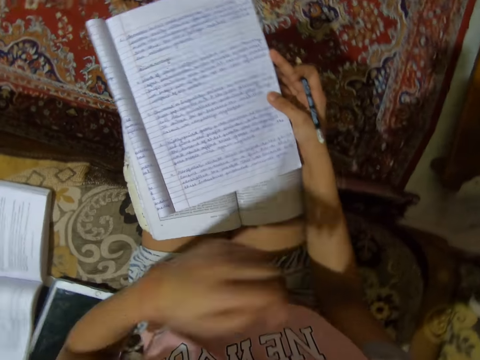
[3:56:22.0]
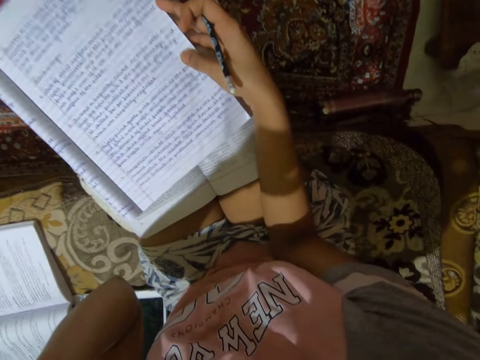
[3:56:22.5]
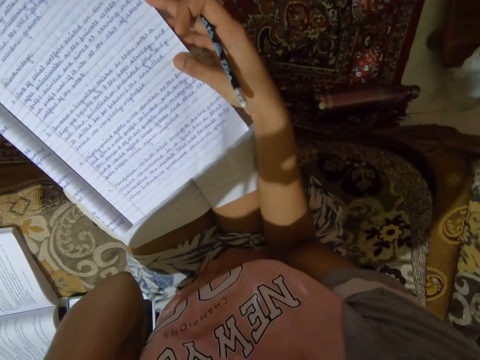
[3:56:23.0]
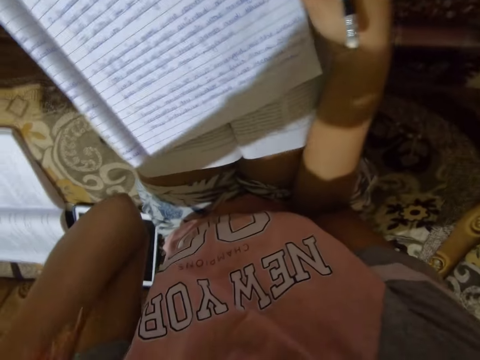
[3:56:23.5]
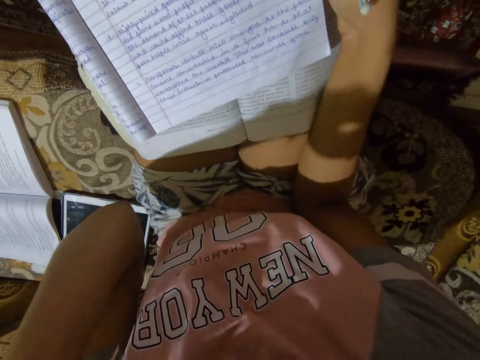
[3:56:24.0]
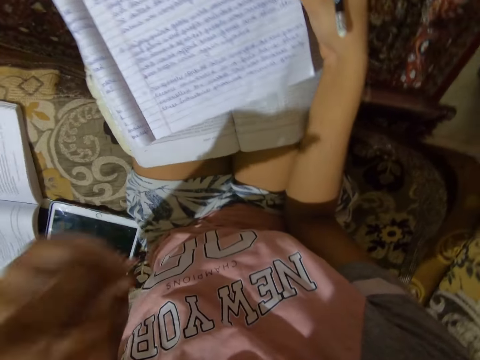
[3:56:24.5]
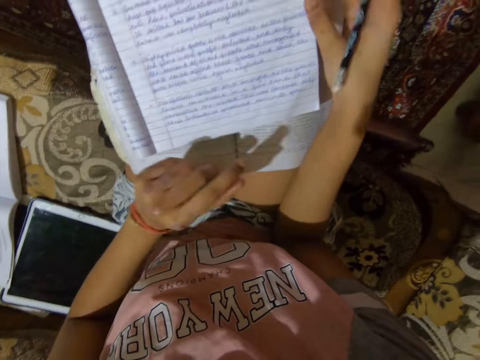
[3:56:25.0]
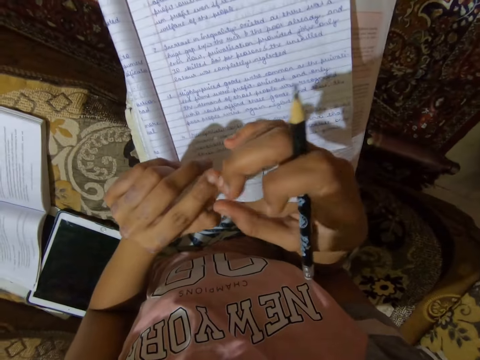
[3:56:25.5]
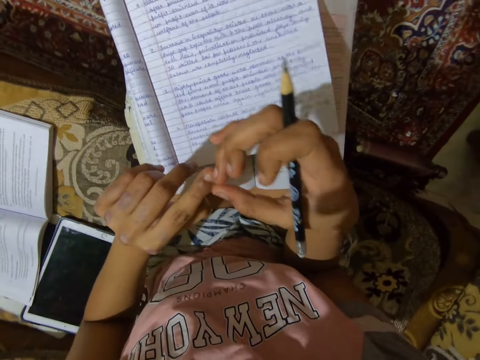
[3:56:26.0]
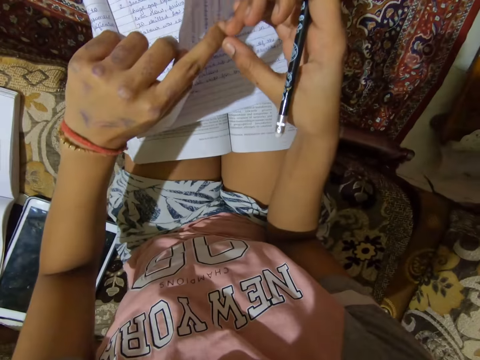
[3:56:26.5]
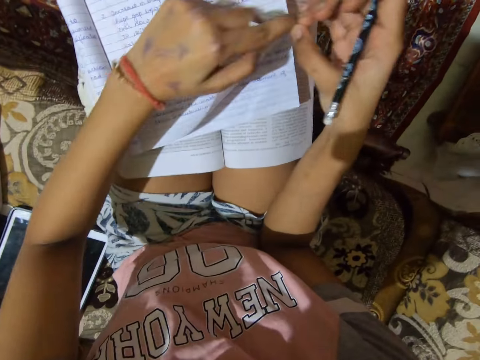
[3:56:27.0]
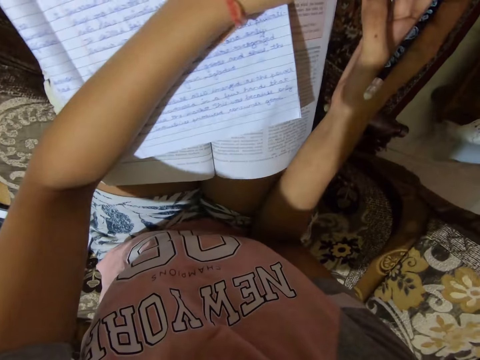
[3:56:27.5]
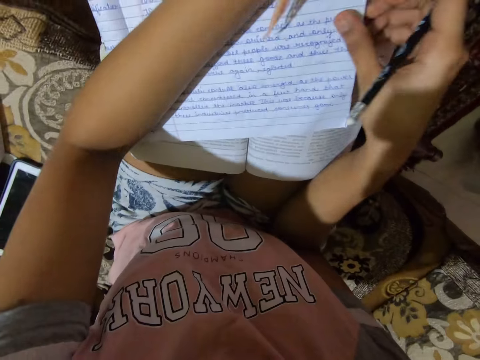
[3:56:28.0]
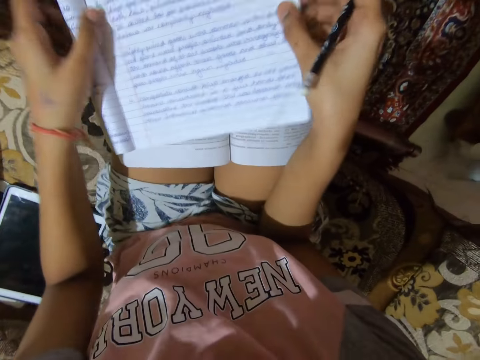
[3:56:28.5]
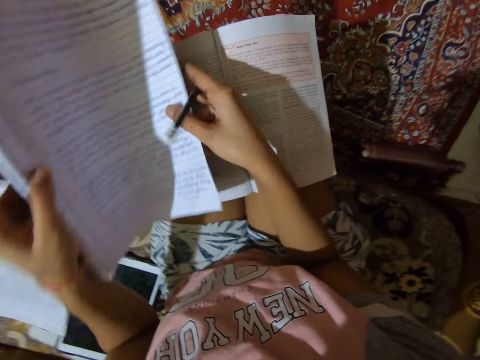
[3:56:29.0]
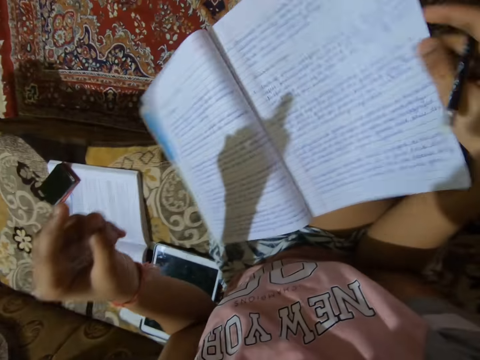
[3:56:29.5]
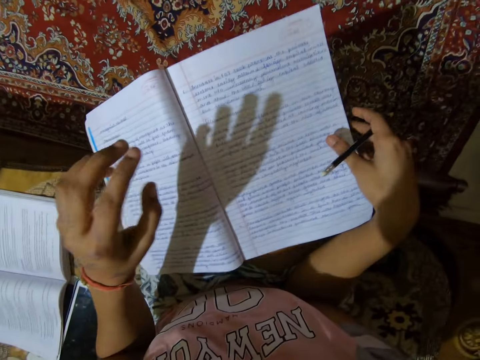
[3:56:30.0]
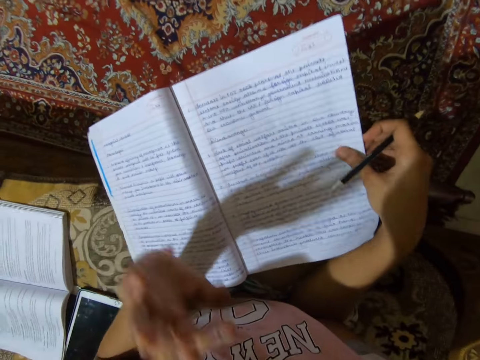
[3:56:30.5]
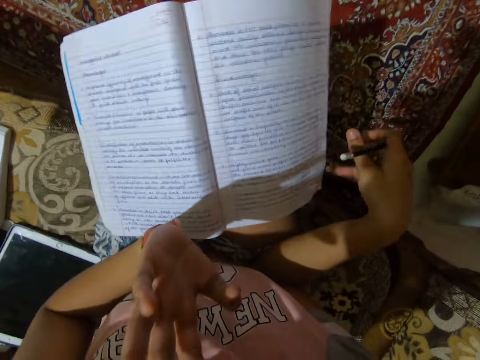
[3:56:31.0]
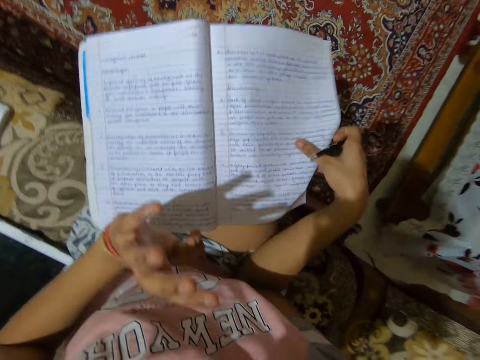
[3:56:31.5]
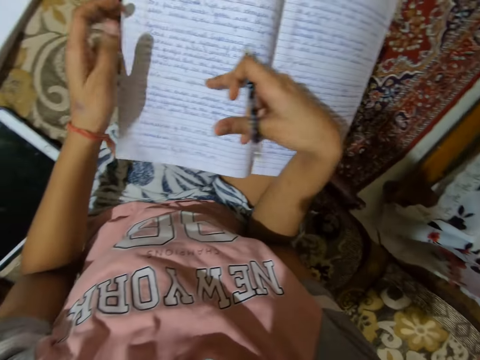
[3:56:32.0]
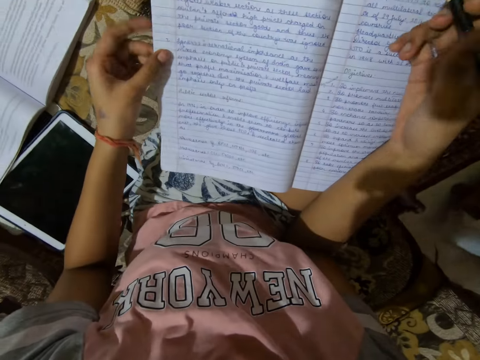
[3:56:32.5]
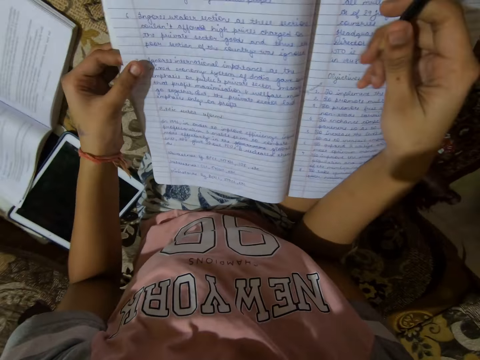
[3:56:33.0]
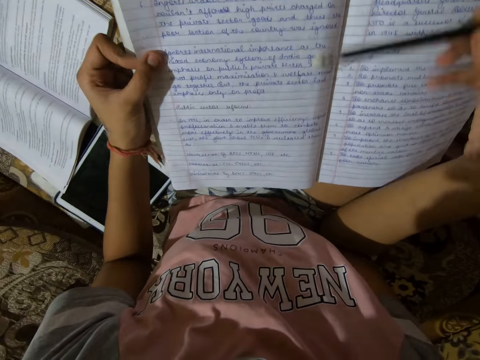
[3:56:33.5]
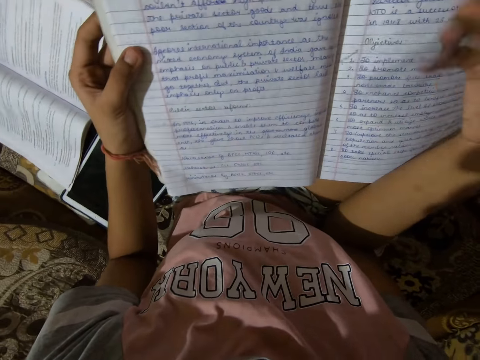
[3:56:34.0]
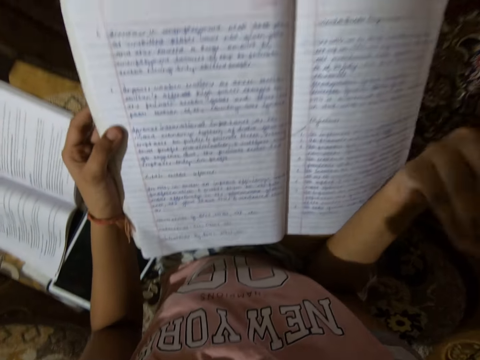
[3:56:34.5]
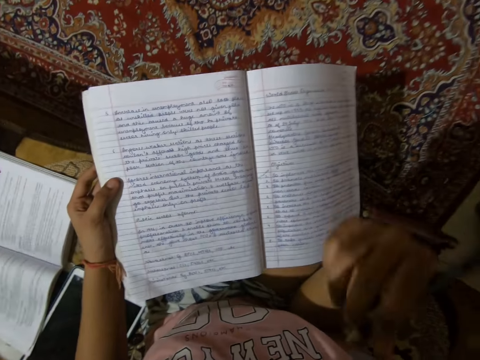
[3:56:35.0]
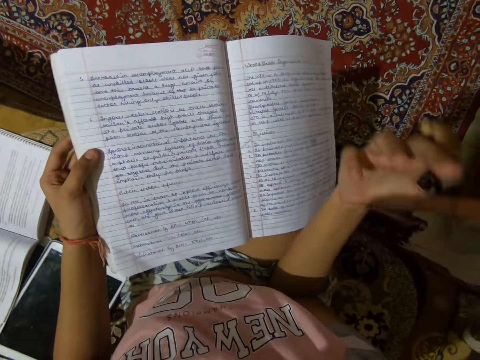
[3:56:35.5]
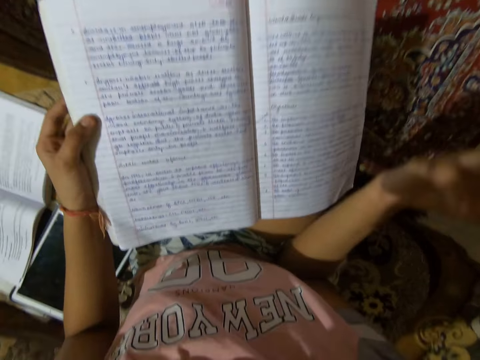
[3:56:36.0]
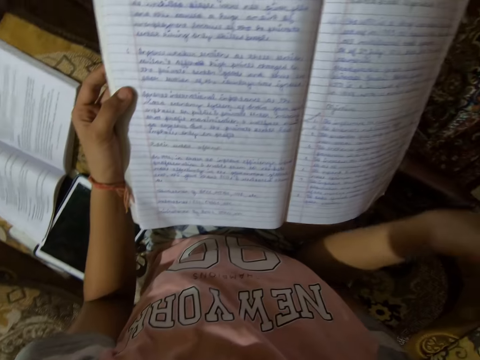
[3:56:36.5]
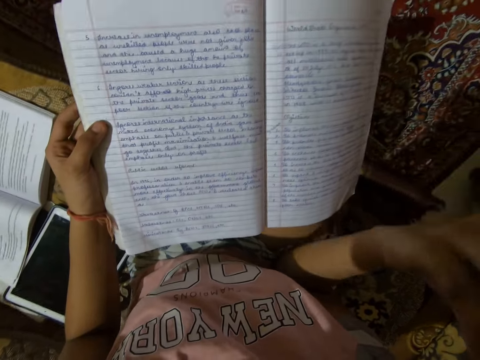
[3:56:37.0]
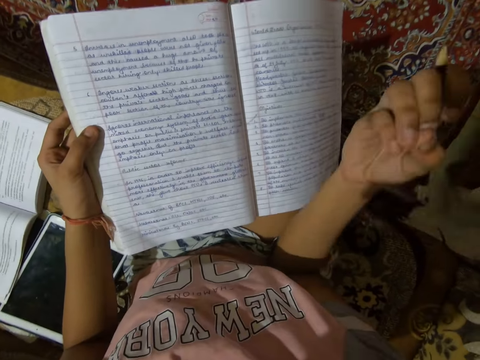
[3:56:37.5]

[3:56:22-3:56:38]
The camera wearer raises the left hand. She puts down the left hand. She raises the right hand. She plays with her fingers. She puts the left hand on the notebook or exercise book. She lifts the notebook off her lap with both hands. She holds the exercise book. She puts the notebook on her lap. She gesticulates with the left hand. She flips a page of the notebook. She holds the notebook with the left hand. She taps the pencil on the notebook with the right hand. She raises the right hand. She gesticulates with the right hand.

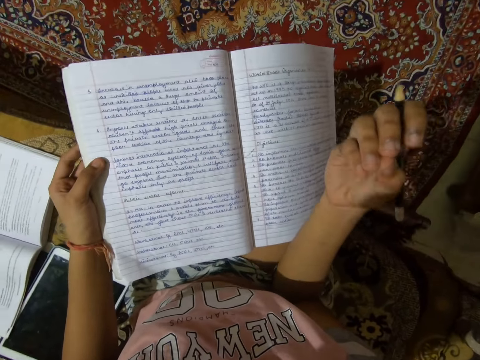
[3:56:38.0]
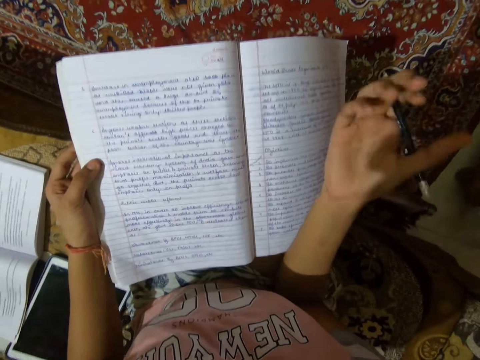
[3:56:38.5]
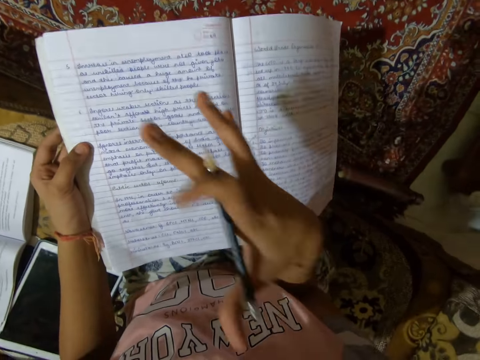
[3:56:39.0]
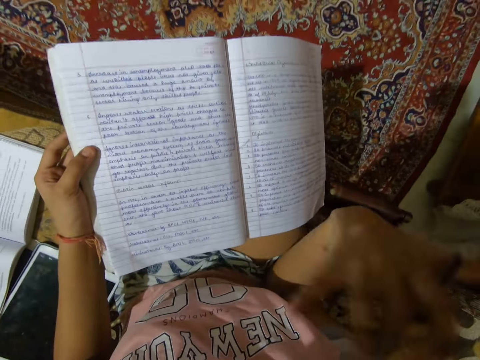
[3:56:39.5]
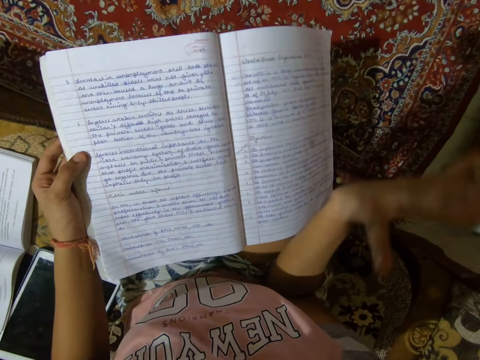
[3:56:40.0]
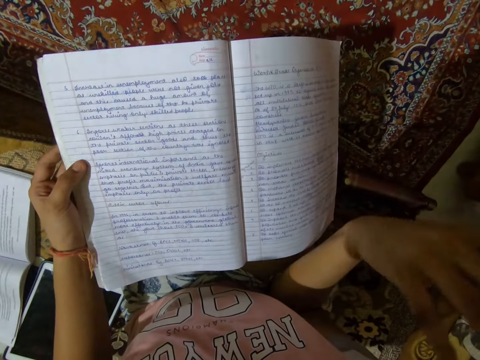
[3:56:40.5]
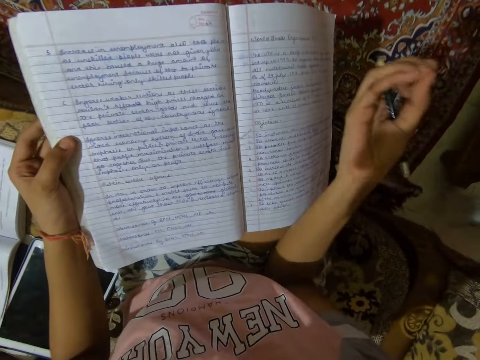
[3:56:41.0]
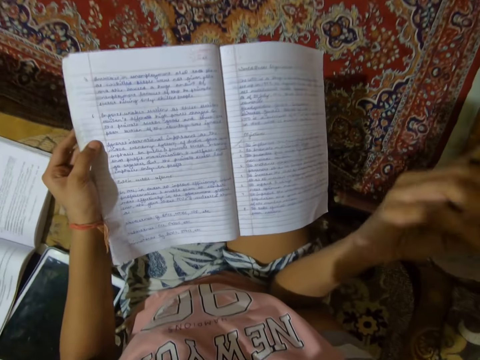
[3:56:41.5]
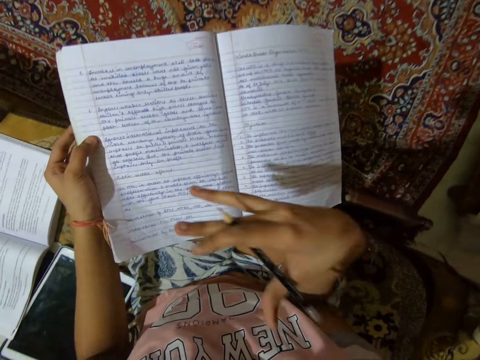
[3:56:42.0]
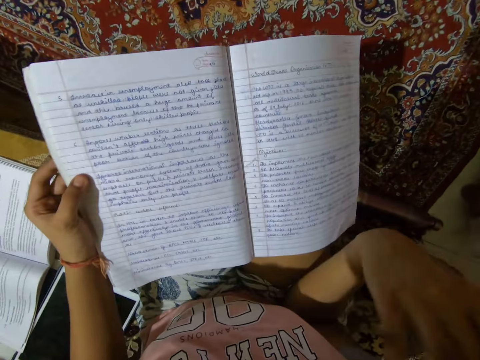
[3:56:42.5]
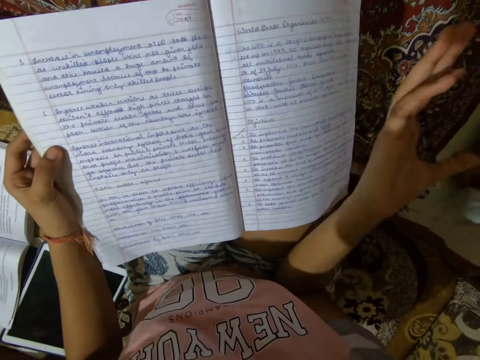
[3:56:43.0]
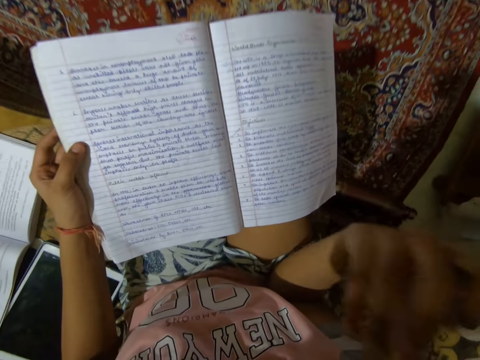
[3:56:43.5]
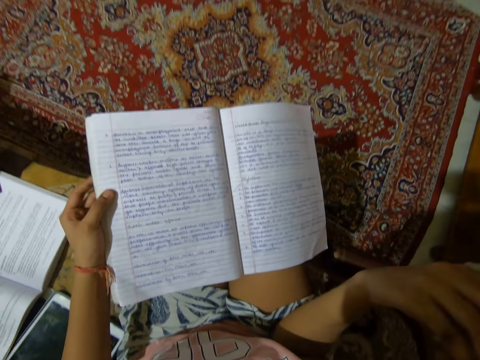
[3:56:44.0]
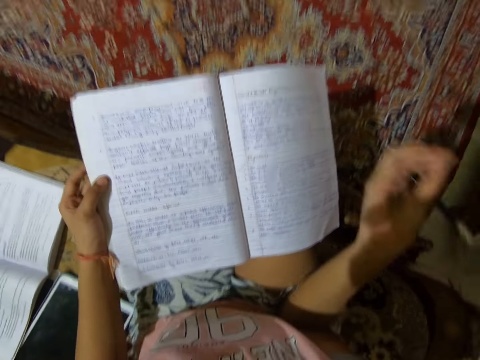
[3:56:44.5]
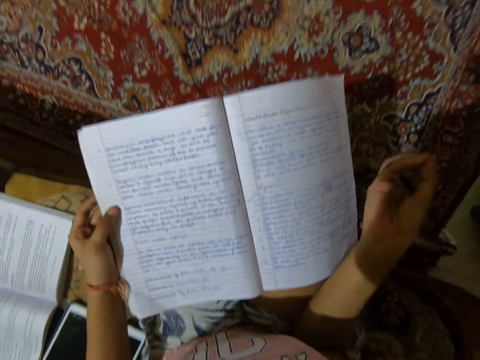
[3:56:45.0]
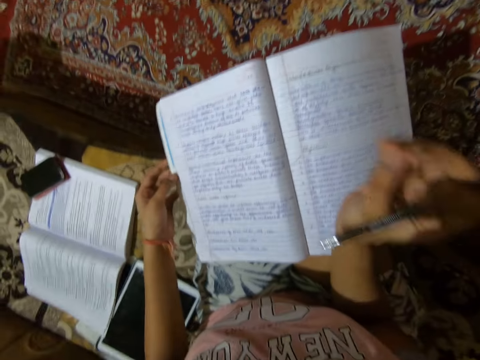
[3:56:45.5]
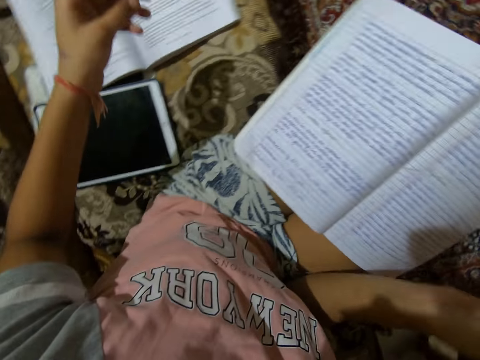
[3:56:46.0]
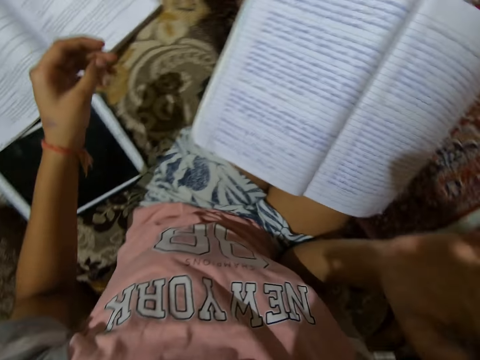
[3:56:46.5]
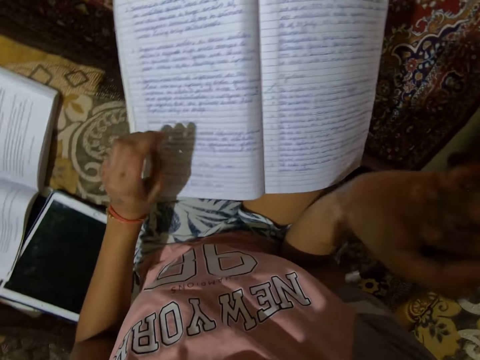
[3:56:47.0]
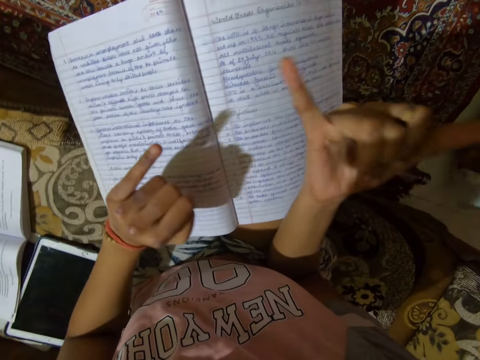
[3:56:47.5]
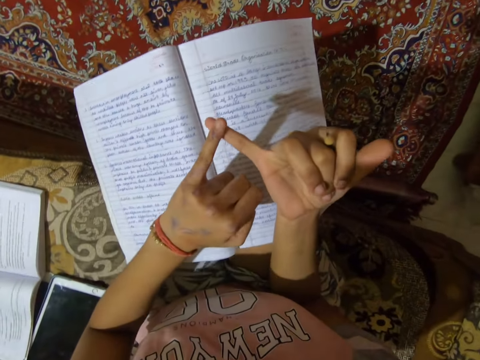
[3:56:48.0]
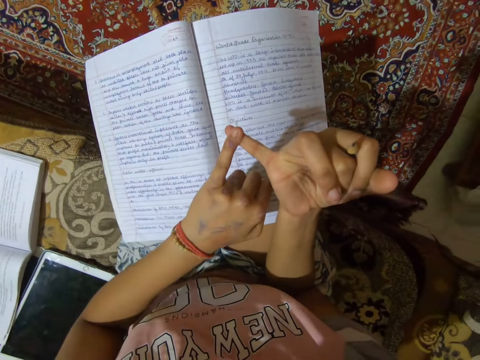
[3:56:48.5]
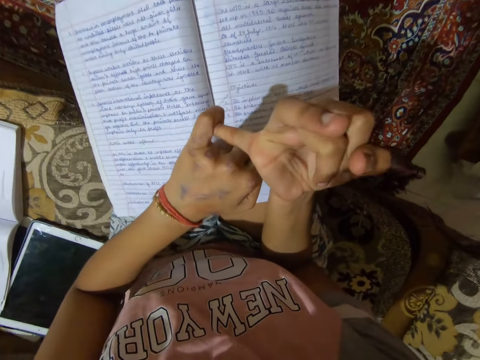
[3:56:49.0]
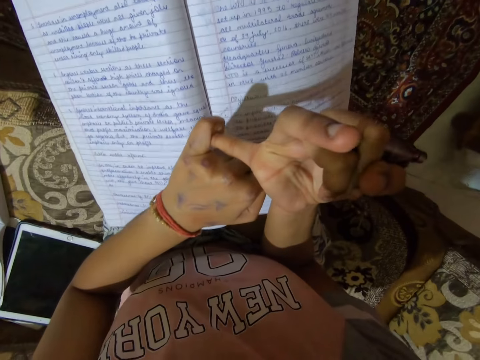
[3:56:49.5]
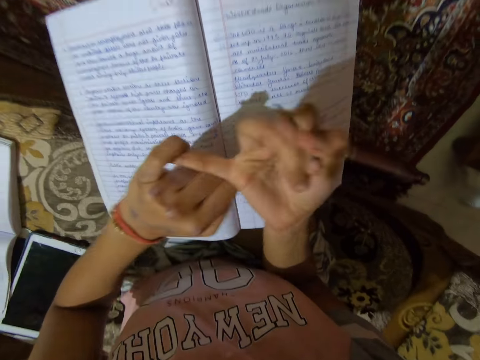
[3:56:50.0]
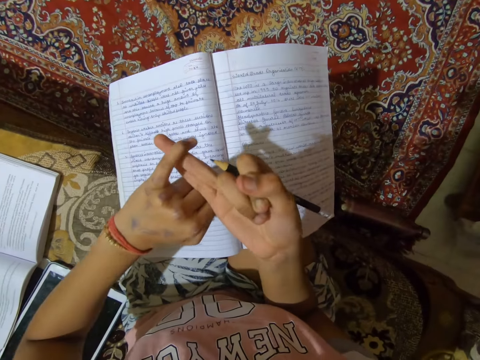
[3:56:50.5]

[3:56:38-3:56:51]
The camera wearer holds a pencil. They hold an exercise book. They take the left hand off the notebook. They stop gesticulating. They count with their fingers. They stretch their fingers.
